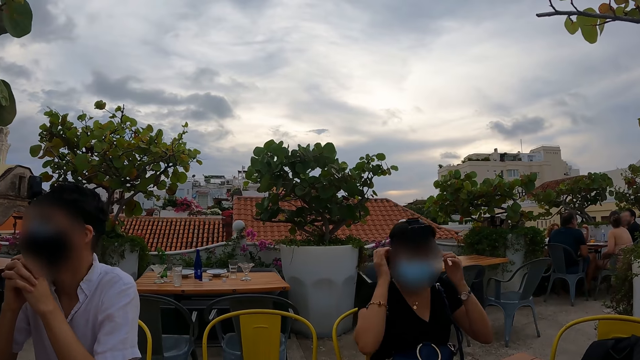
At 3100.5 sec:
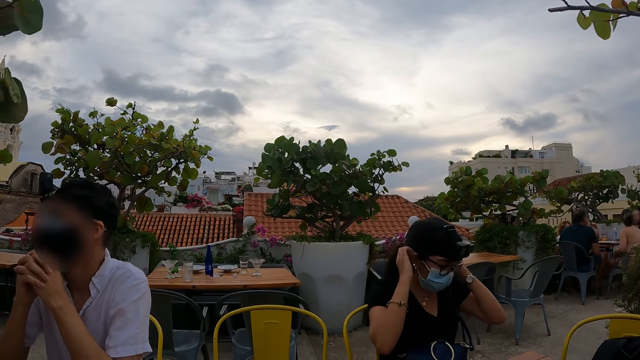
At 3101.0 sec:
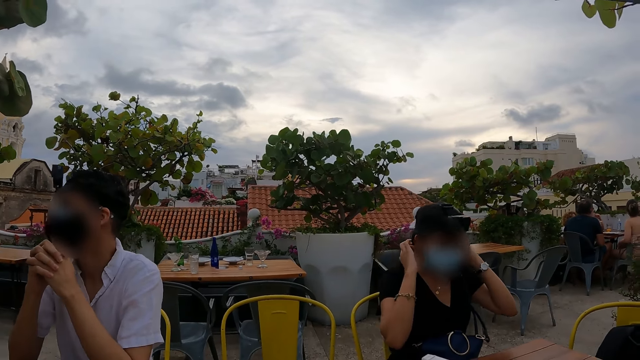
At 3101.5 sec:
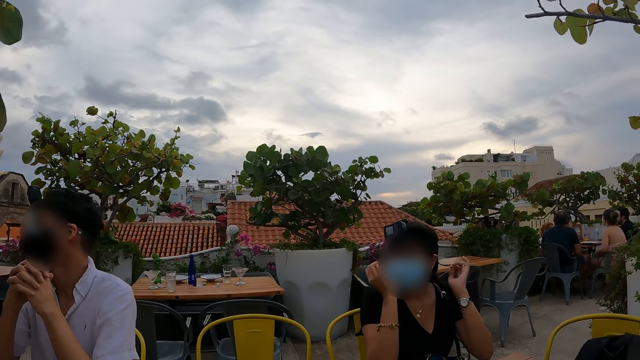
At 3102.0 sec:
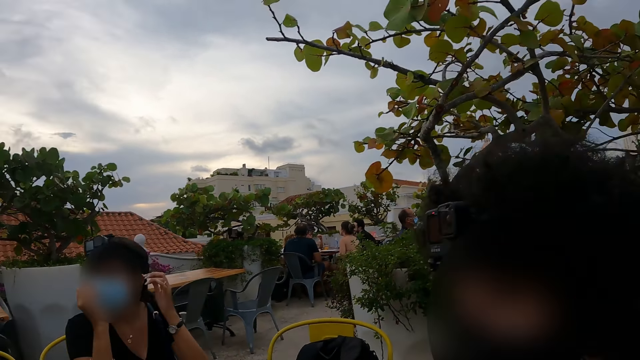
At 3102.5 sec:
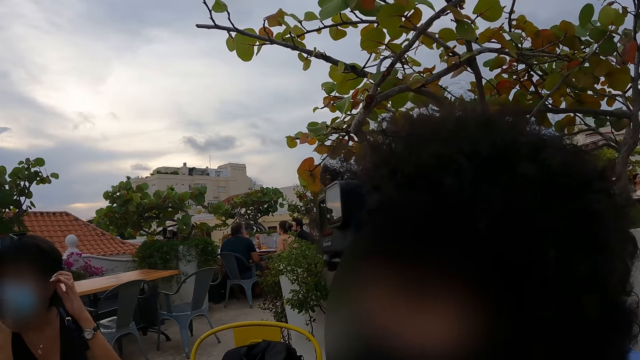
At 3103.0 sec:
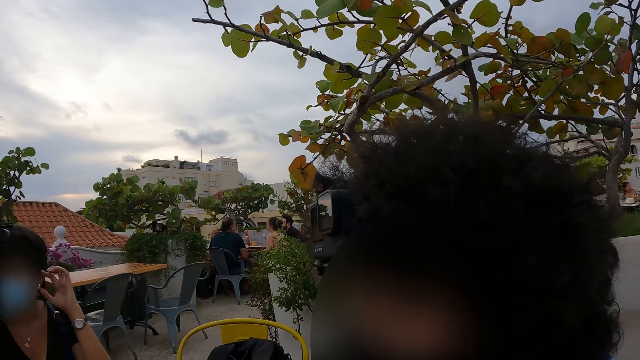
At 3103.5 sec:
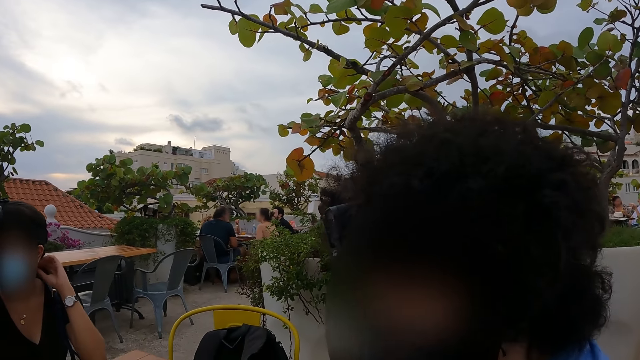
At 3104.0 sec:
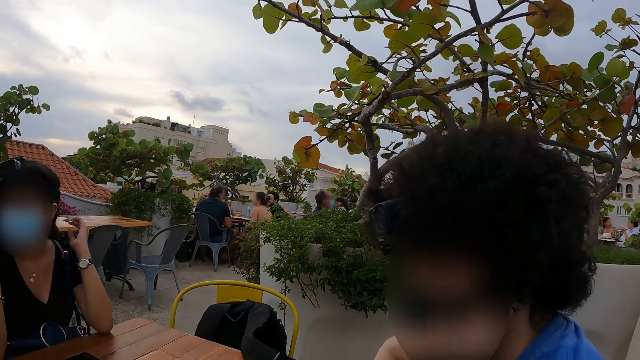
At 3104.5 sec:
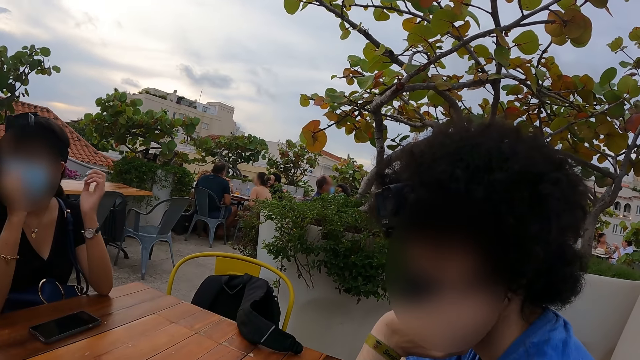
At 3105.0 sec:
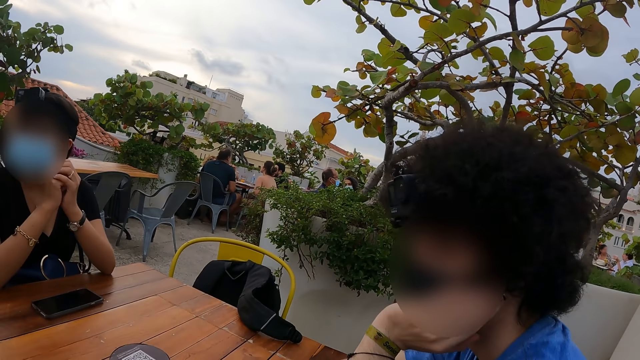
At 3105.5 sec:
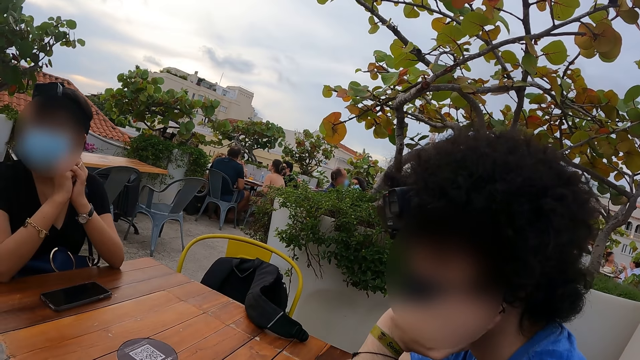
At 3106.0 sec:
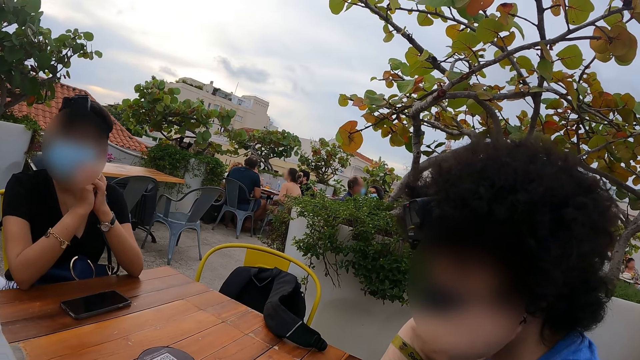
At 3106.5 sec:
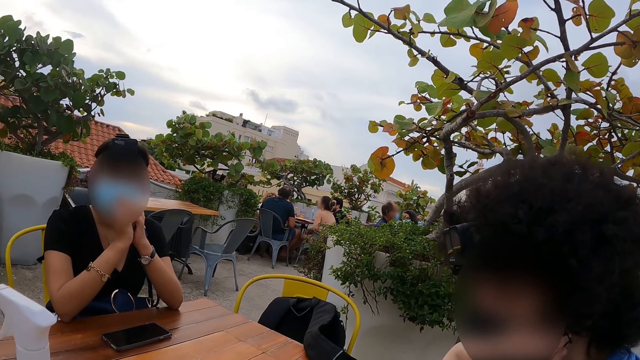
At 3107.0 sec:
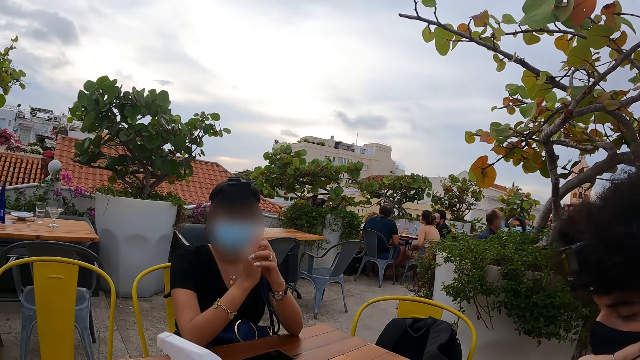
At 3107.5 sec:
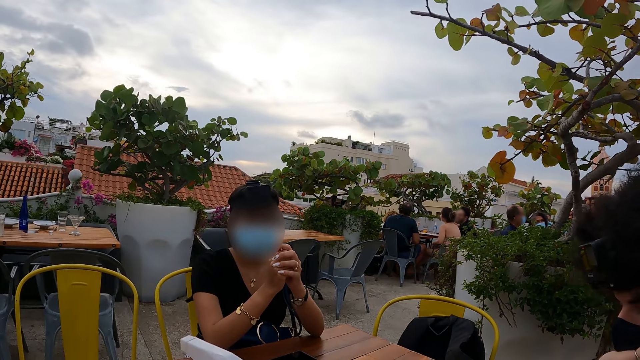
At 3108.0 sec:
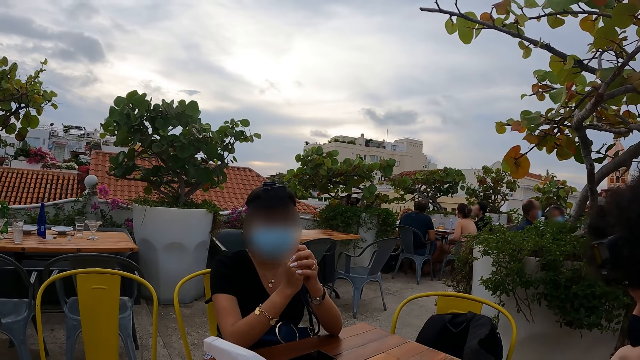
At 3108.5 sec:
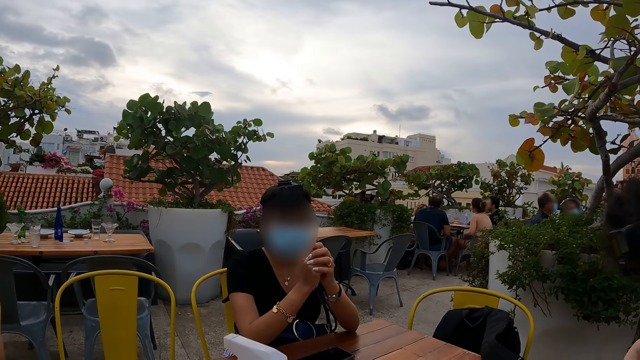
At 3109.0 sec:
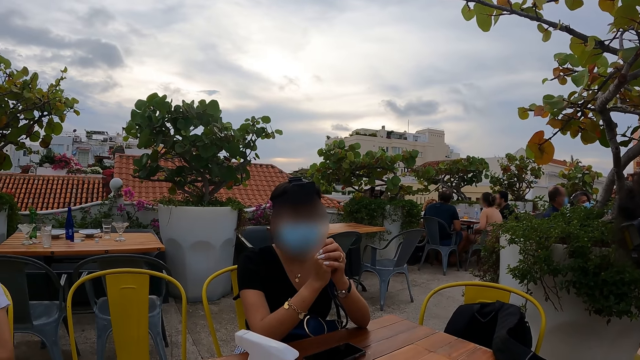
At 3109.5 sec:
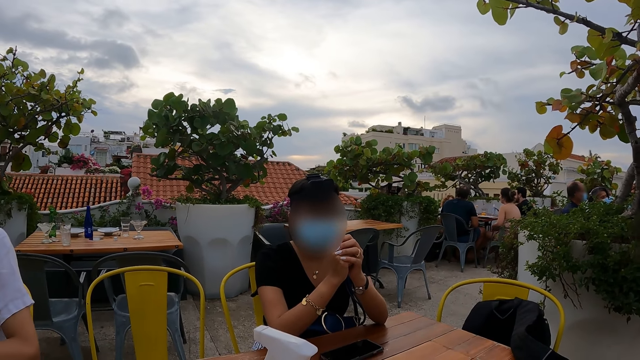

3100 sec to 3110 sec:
A woman moves hair with hands. The camera wearer looks around. They look at a man. They look at the woman.

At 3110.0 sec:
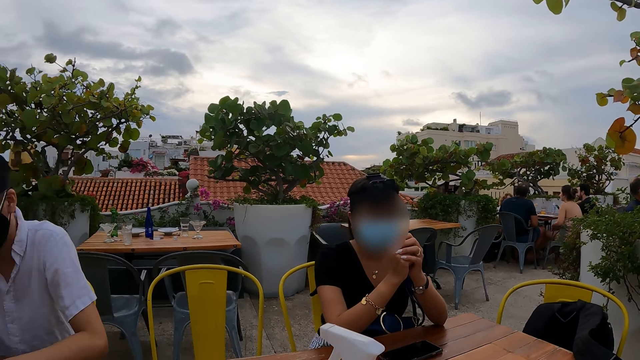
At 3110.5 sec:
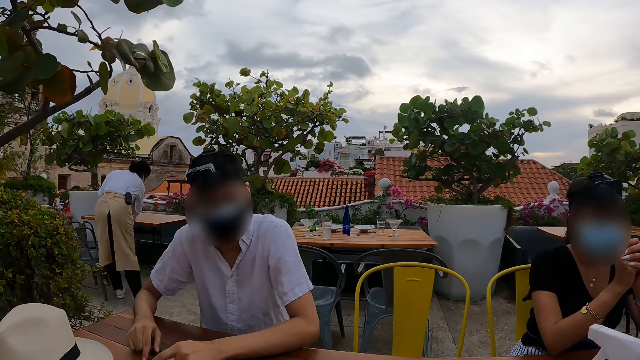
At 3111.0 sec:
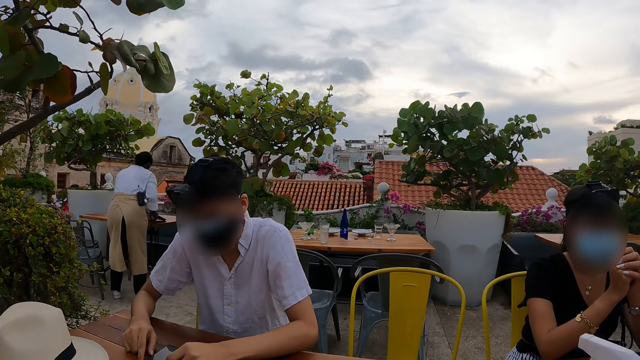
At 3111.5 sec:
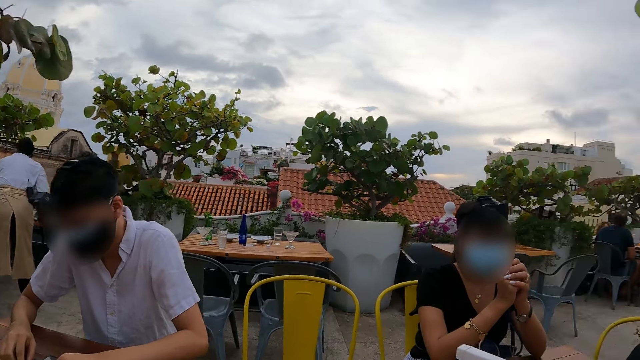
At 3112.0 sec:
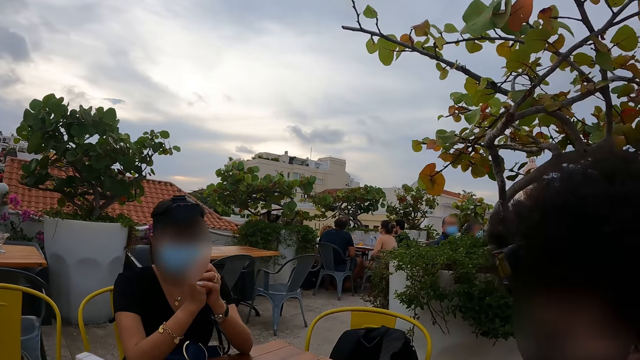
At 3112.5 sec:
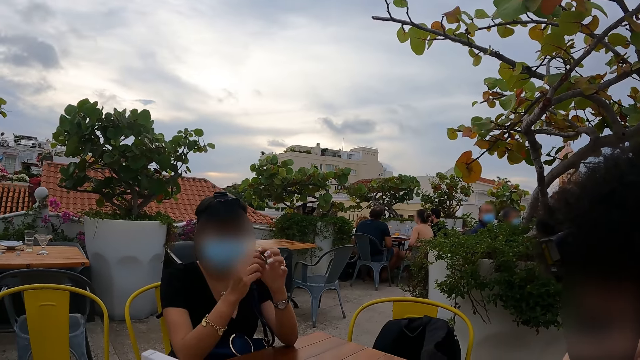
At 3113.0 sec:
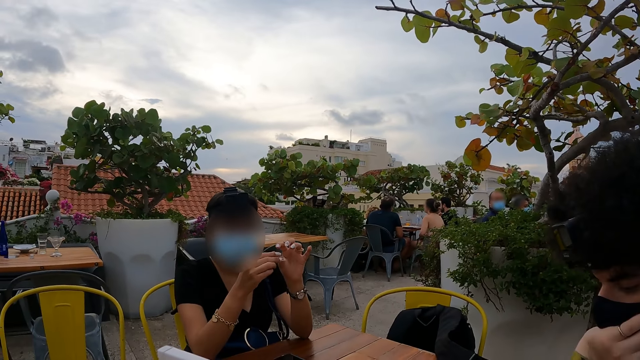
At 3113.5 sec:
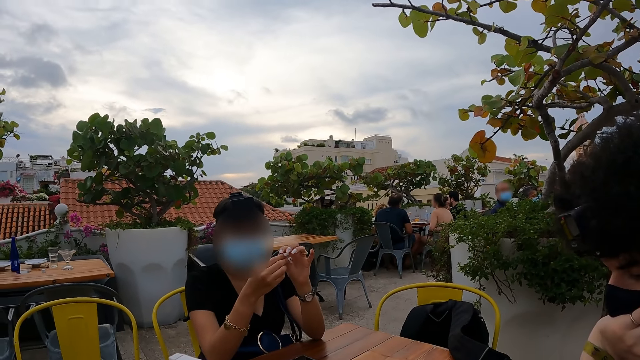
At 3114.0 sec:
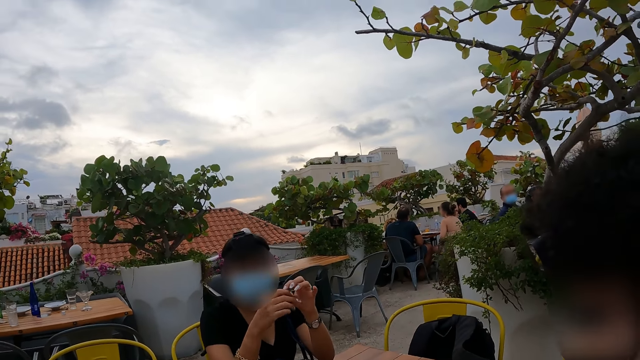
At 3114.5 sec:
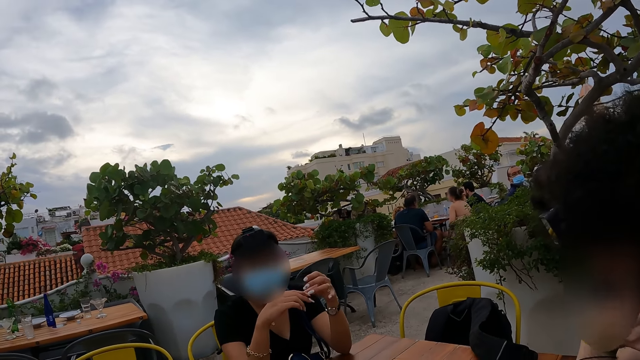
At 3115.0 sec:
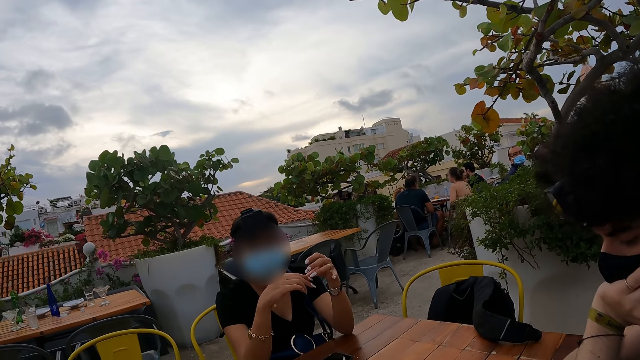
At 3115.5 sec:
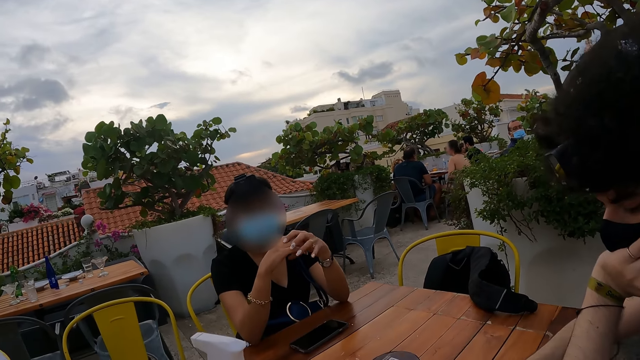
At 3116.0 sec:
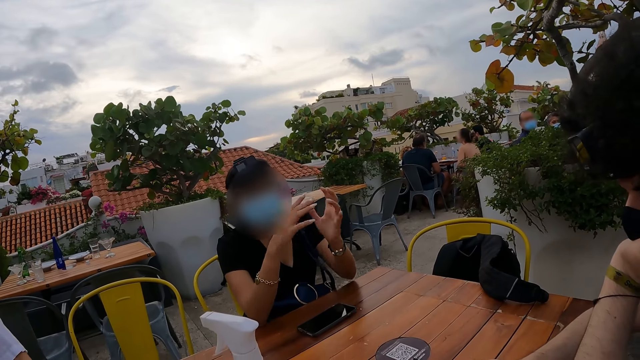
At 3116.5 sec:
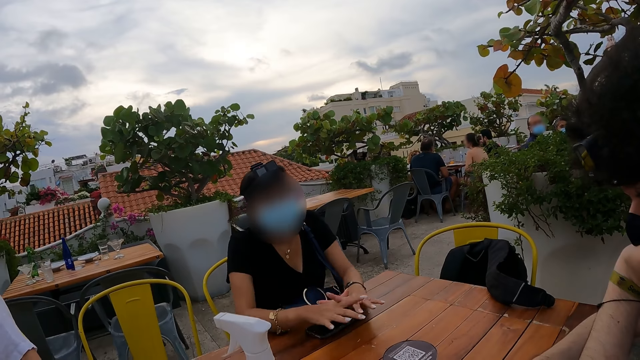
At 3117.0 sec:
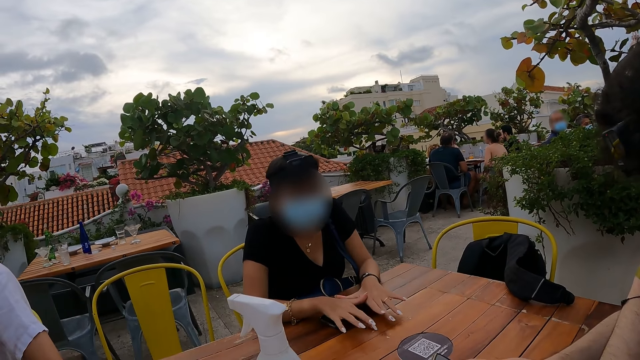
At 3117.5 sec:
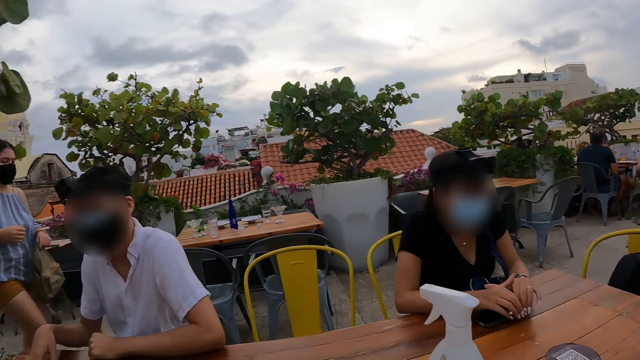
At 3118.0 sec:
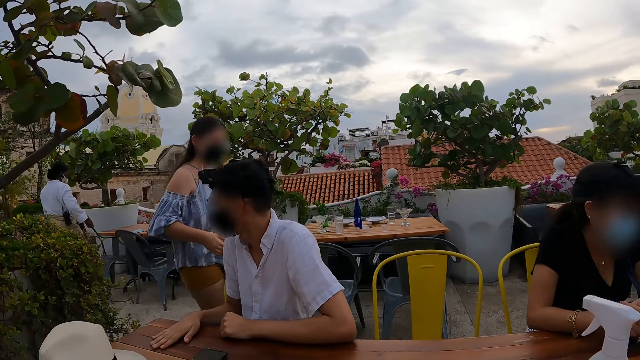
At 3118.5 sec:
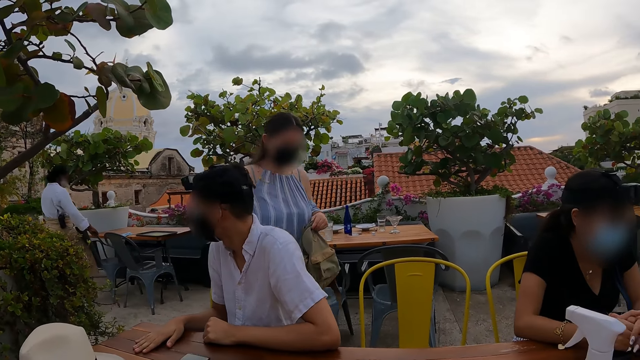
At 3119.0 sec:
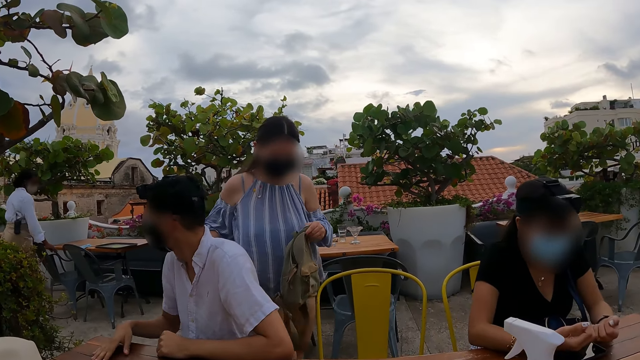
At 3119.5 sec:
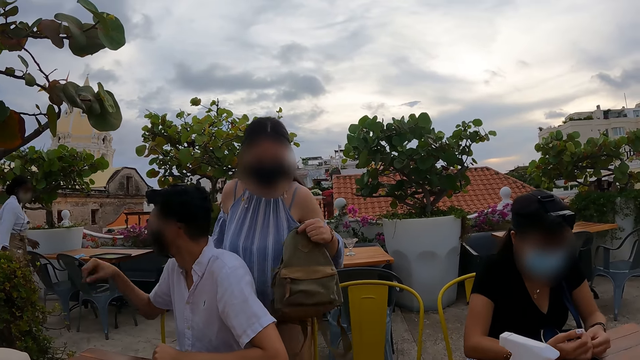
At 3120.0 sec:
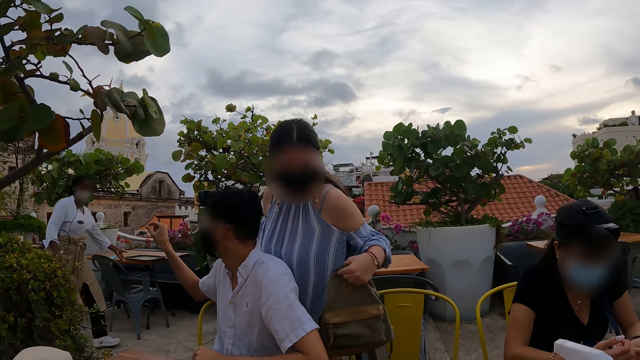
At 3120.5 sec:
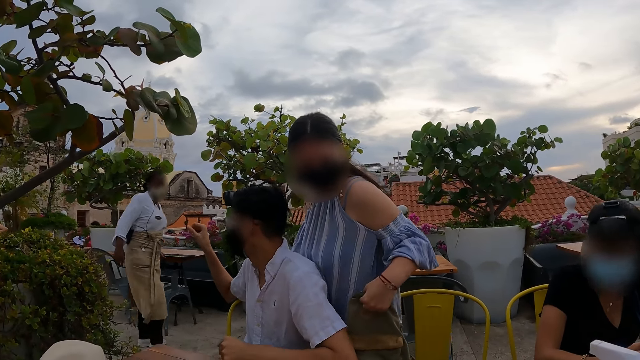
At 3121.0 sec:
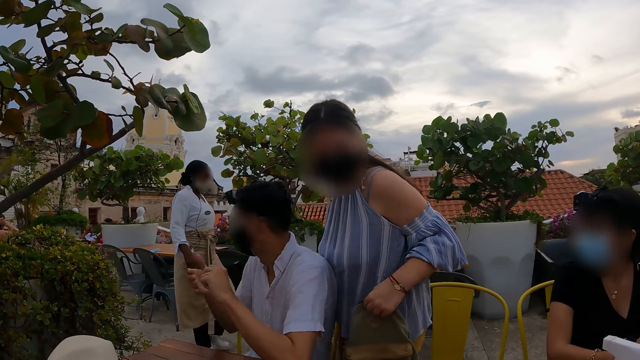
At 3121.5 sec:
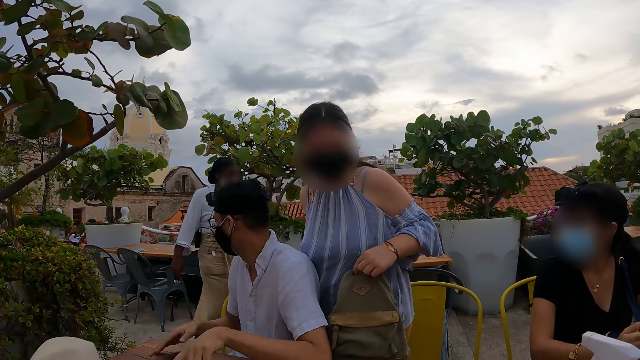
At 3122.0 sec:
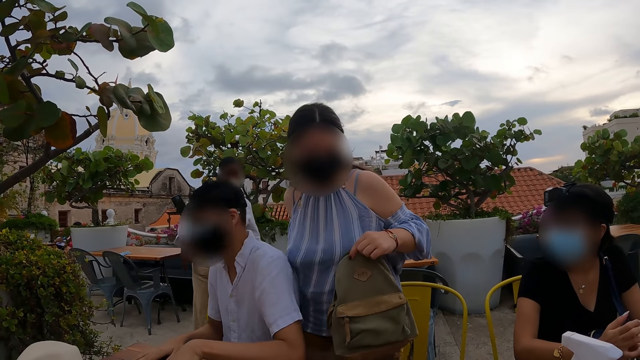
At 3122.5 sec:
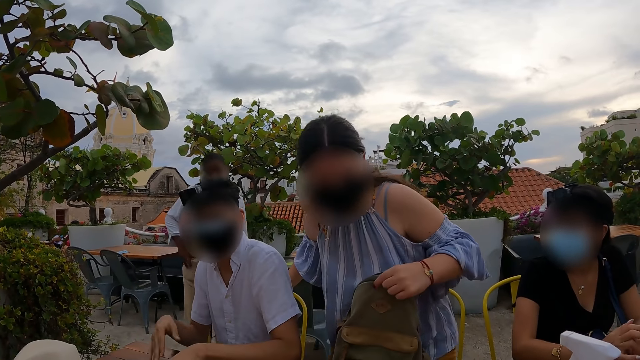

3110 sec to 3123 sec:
The camera wearer looks at a man. They look at another man. A woman moves hands and taps a table with hands. The first man moves a hand.
